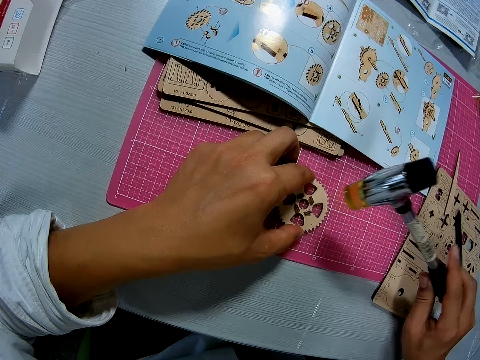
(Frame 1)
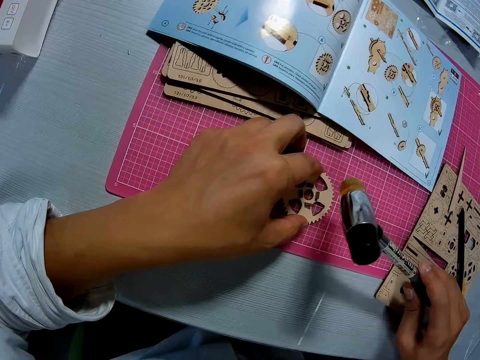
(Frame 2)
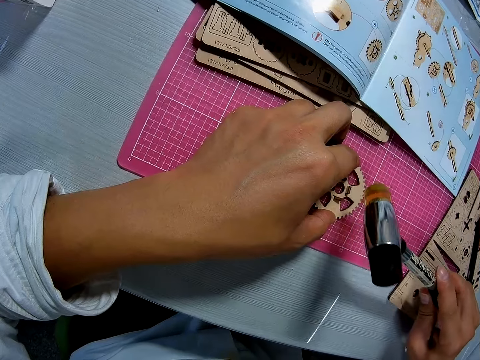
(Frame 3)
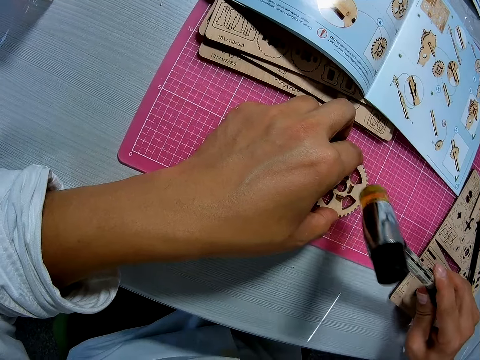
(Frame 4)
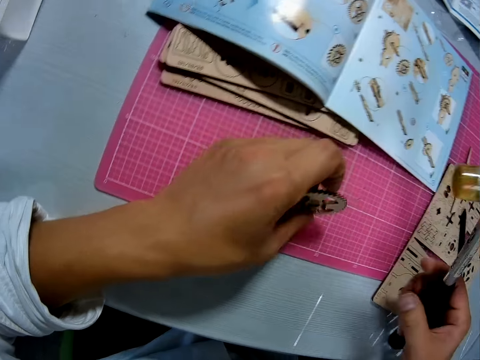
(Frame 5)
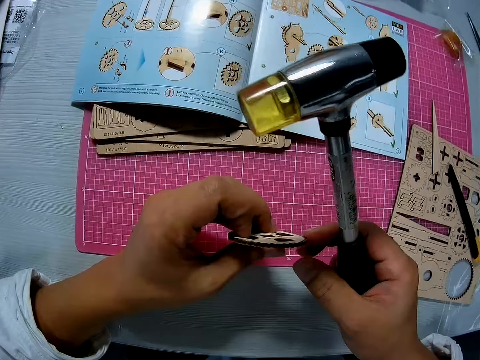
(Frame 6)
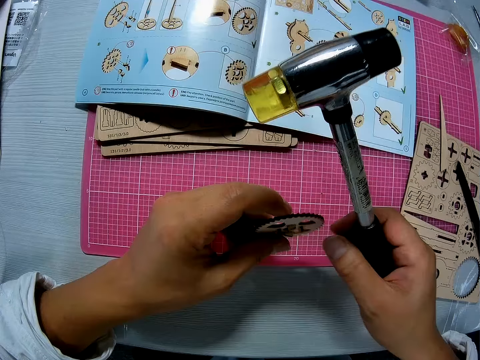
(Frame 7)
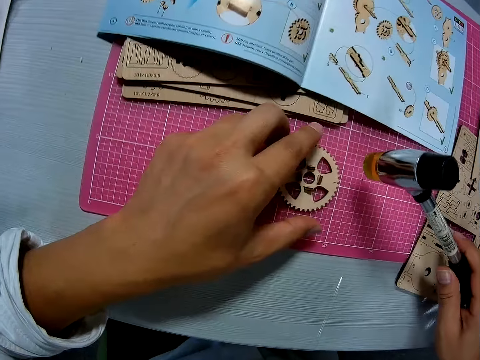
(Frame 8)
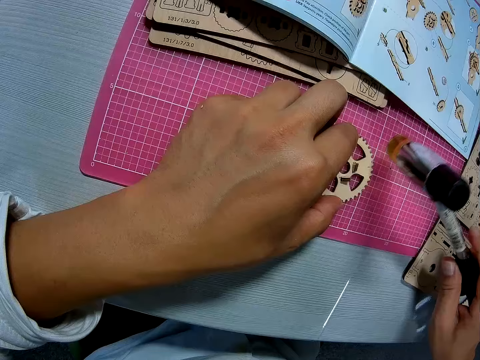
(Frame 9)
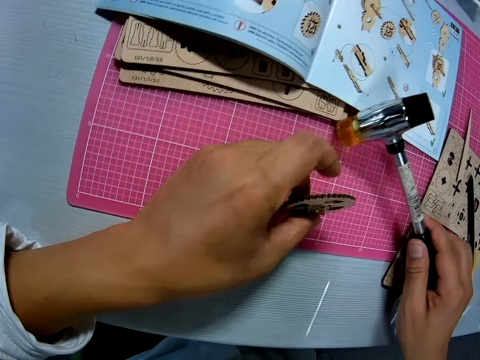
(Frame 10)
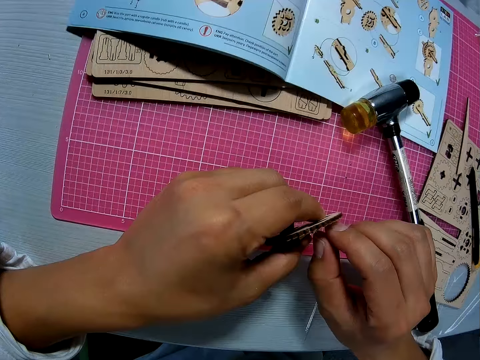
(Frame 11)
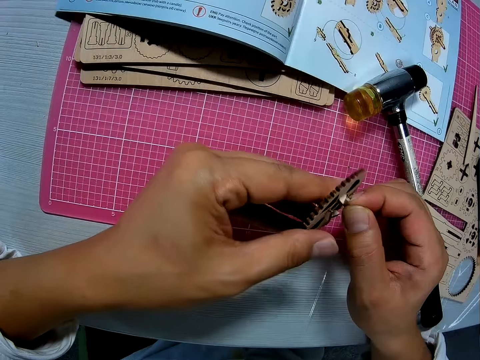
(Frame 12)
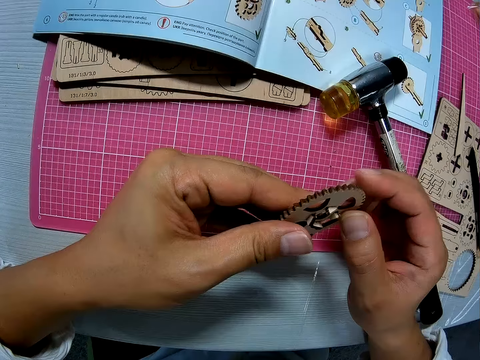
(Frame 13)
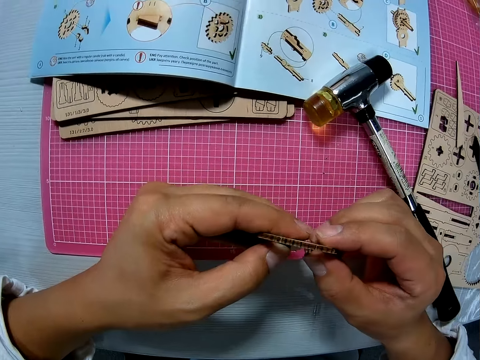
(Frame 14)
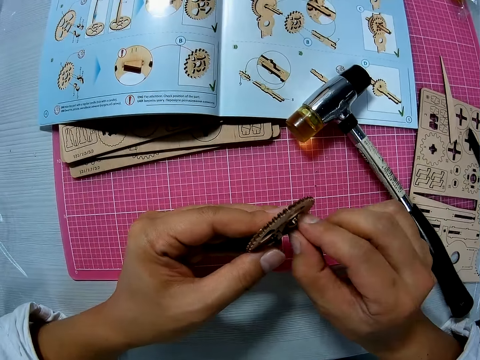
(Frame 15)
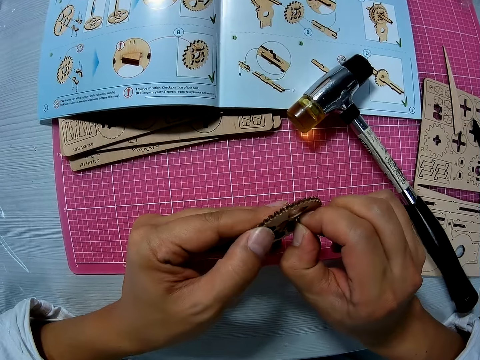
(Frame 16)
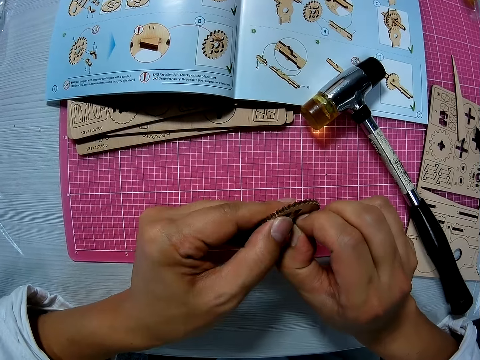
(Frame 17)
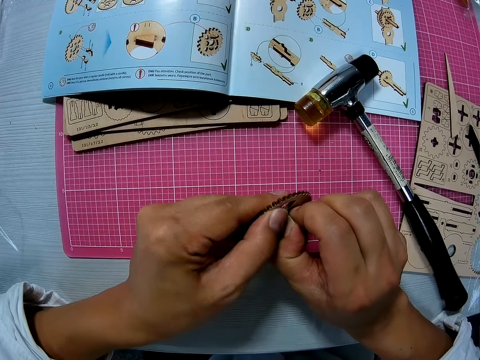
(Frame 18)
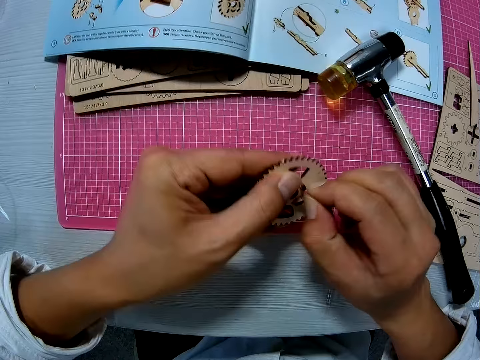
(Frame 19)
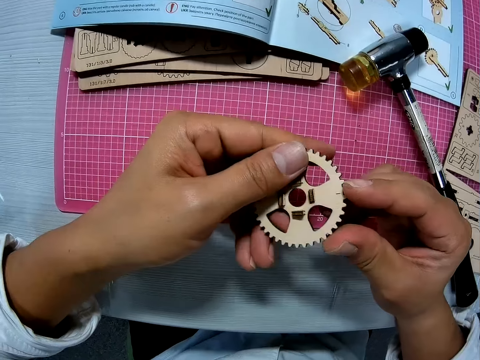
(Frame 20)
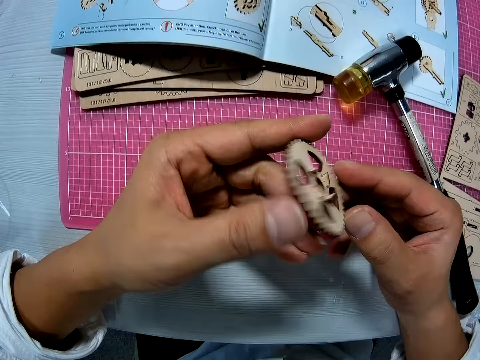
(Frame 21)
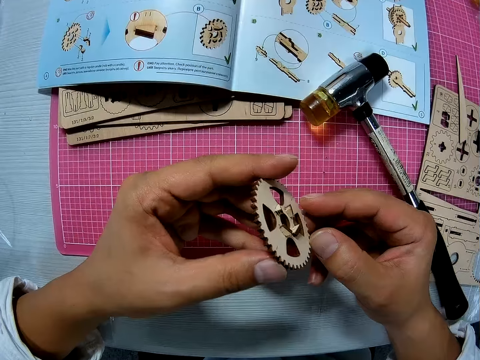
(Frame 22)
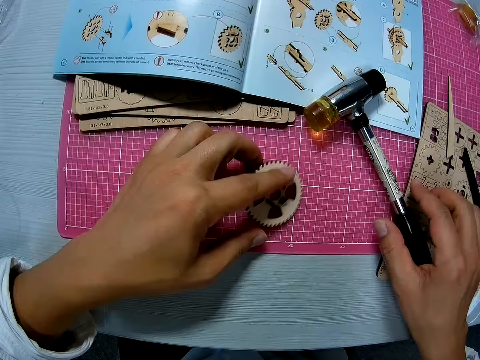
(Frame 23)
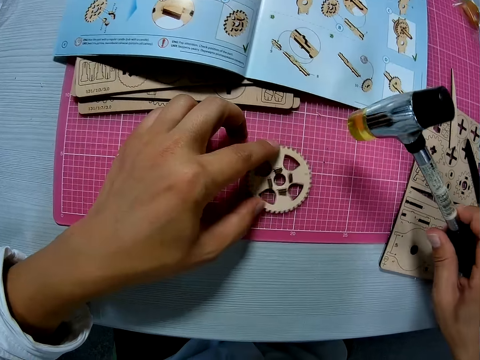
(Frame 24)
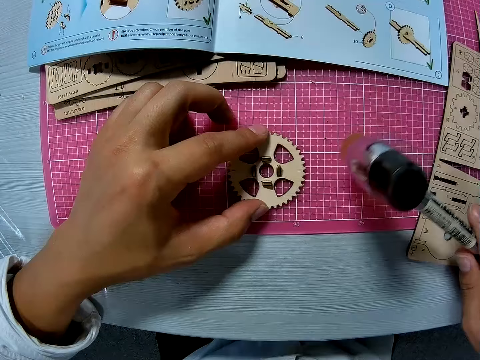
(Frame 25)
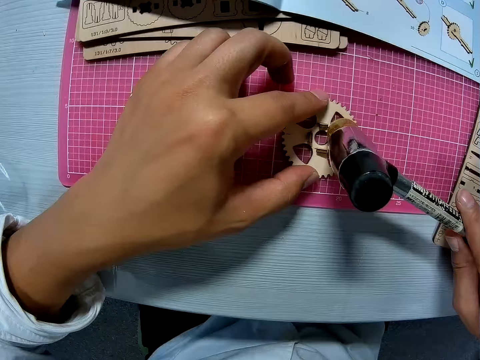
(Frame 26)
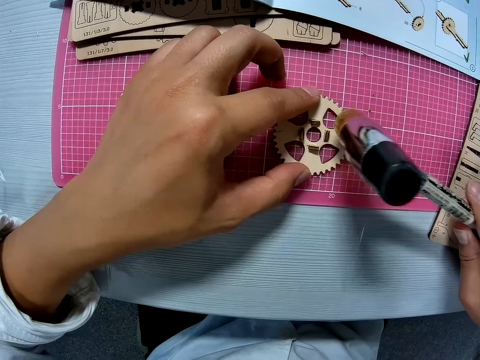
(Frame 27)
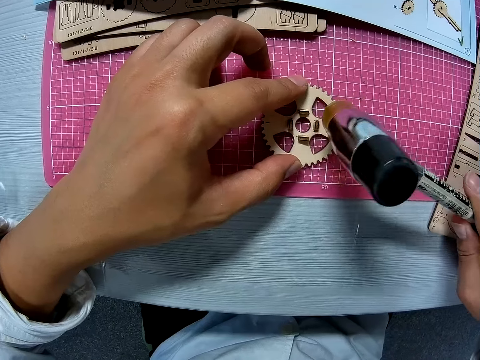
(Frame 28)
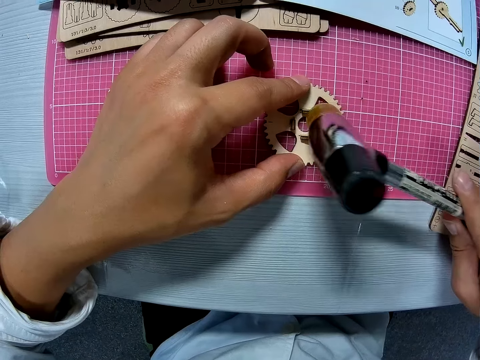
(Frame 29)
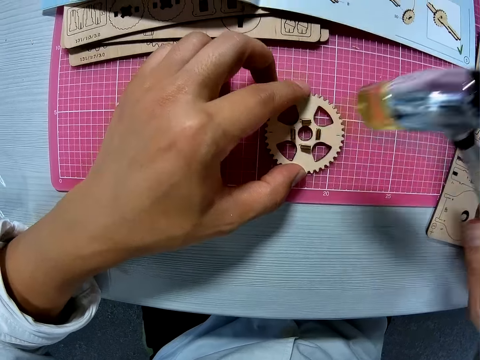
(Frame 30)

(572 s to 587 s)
The camera wearer turns the soft hammer. He hammers the gear model. He examines the gear model. He holds the wooden mechanical piece with his hands. He puts down the gear model. He drops the hammer on the table. He examines the gear model. He holds the wooden mechanical piece with his hands. He picks up the hammer from the table. He hits the hammer on the wooden mechanical piece.

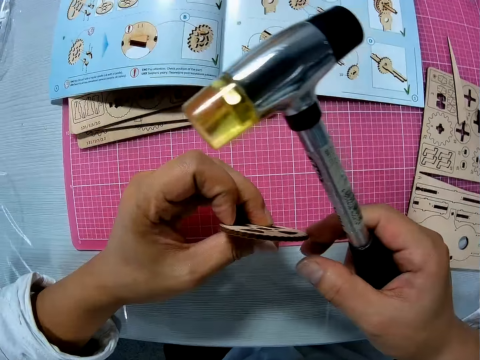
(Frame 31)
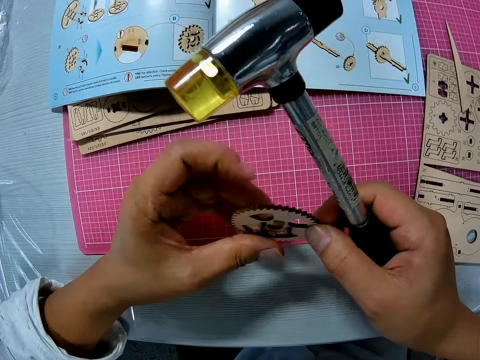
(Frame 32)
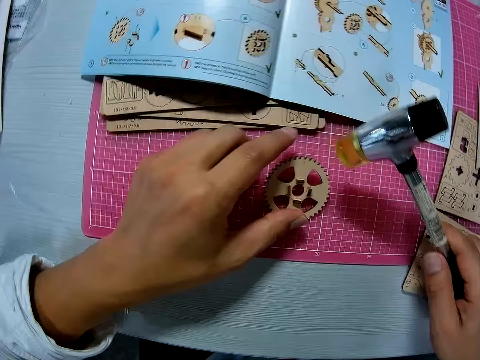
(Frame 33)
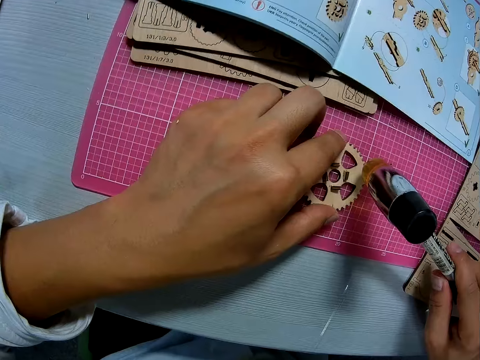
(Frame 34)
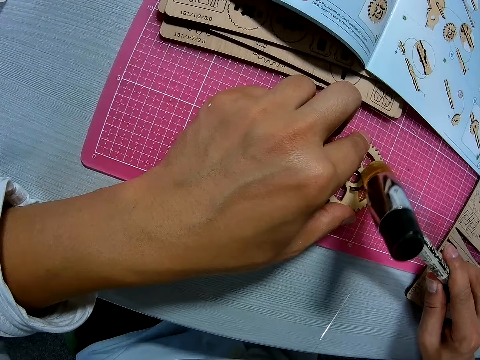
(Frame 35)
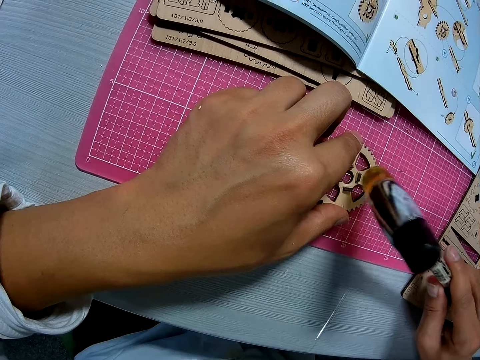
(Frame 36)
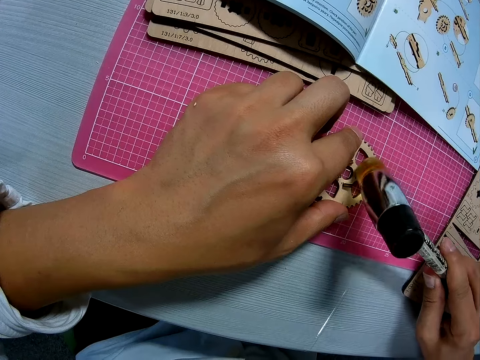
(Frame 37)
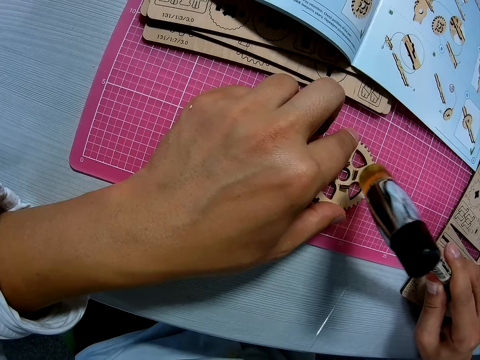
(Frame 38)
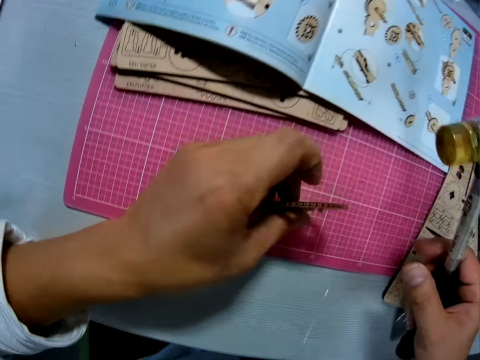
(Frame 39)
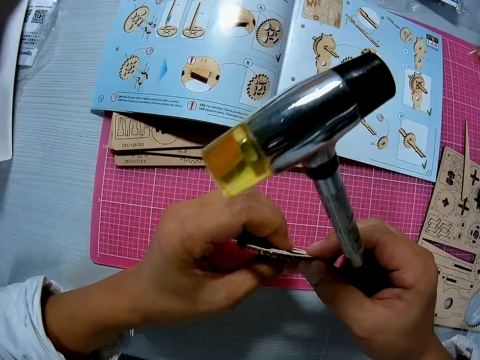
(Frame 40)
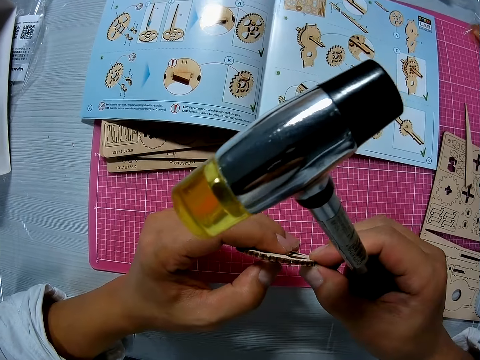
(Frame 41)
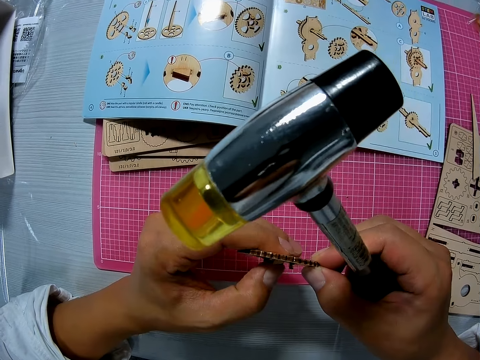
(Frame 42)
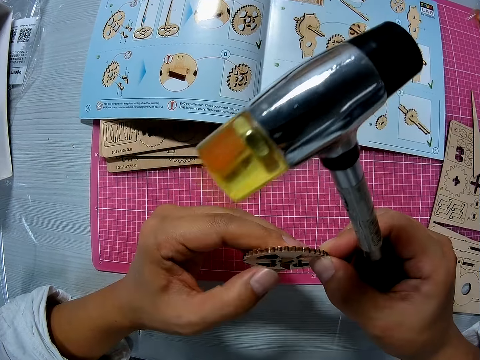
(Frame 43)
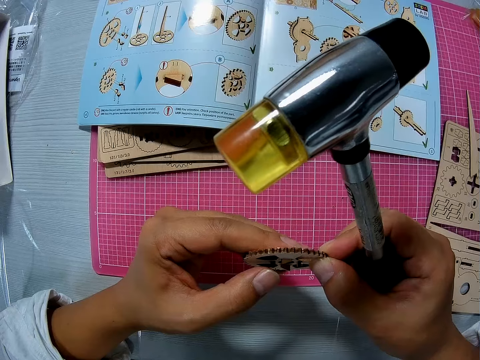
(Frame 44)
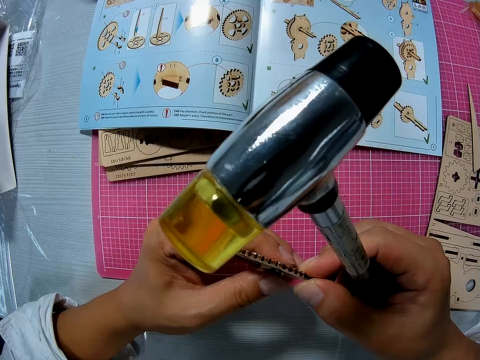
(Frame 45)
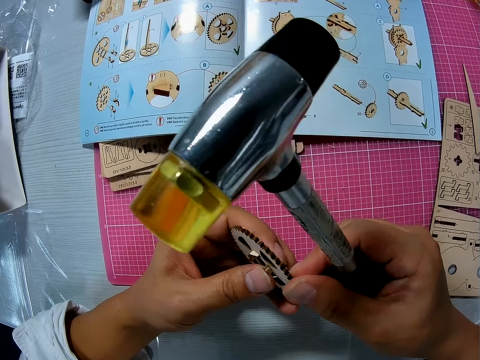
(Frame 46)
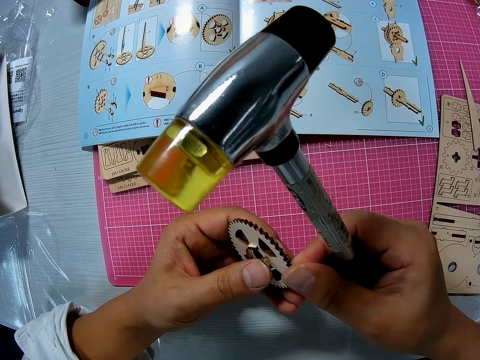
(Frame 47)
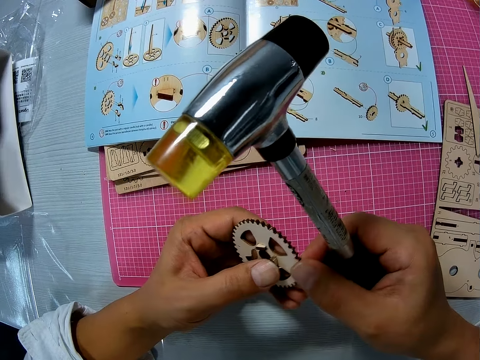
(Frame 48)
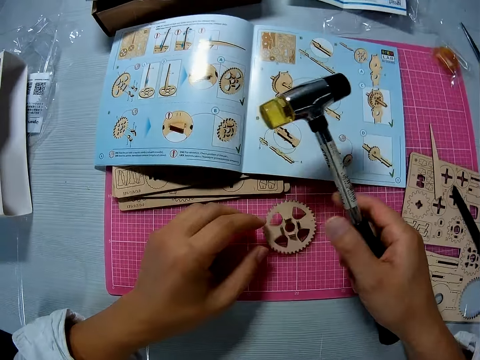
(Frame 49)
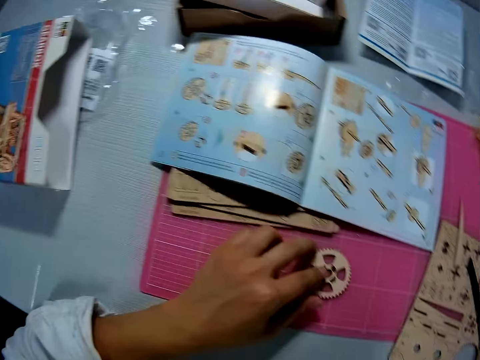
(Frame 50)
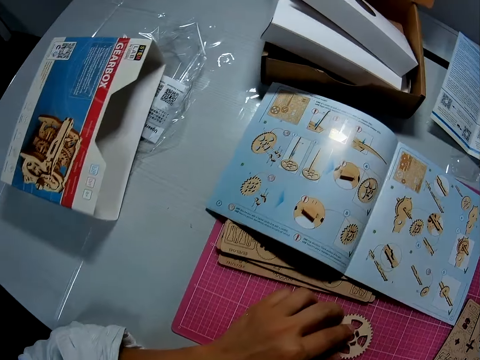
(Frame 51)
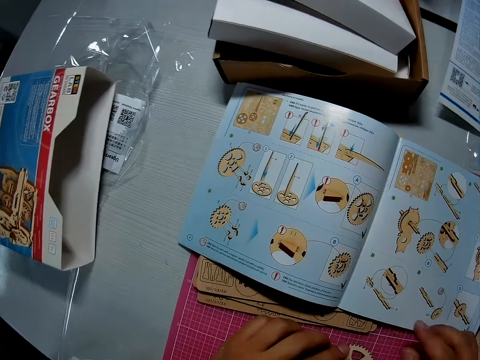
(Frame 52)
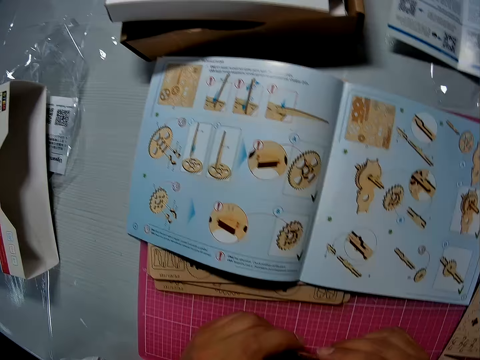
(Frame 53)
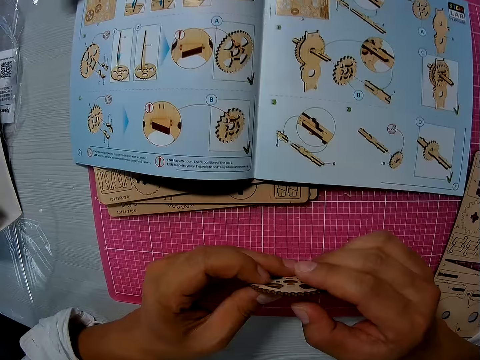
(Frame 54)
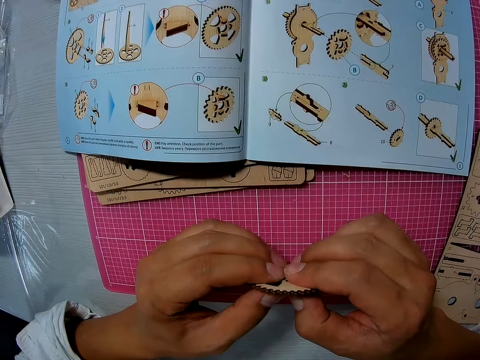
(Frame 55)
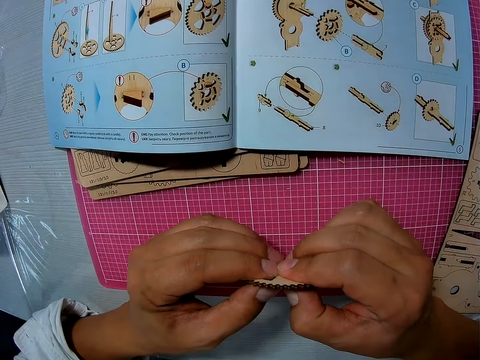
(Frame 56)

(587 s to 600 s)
The camera wearer examines the gear model. He holds the wooden mechanical piece with his hands. He puts down the gear model. He hits the hammer on the wooden mechanical piece. He examines the gear model. He holds the wooden mechanical piece with his hands. He puts down the gear model and touches the gear model. He drops the hammer on the table. He picks up the gear model. He holds the wooden mechanical piece with his hands.
